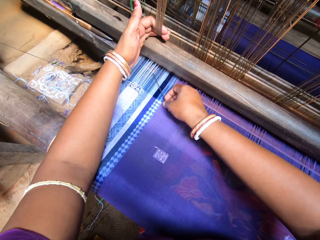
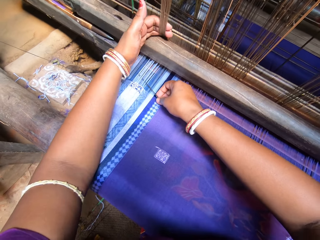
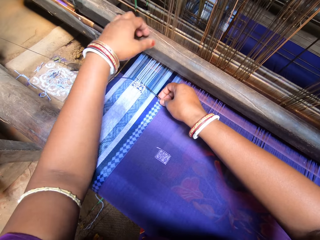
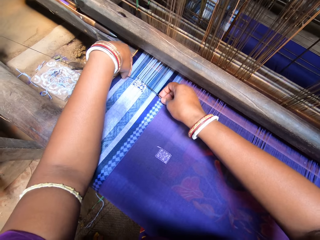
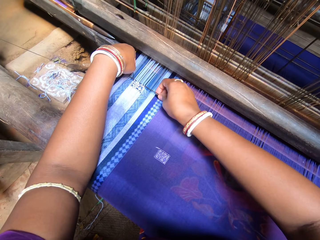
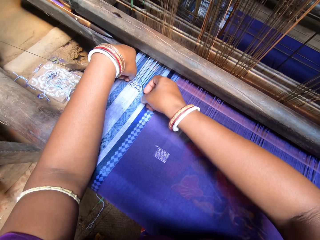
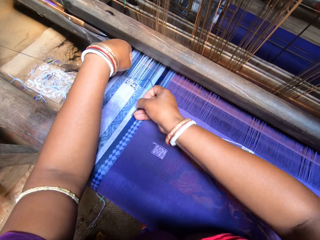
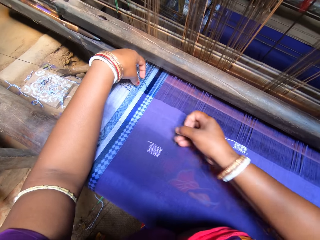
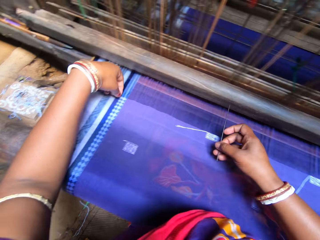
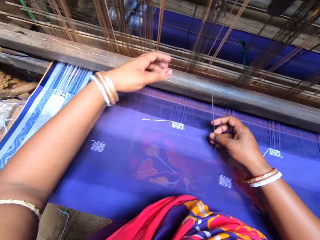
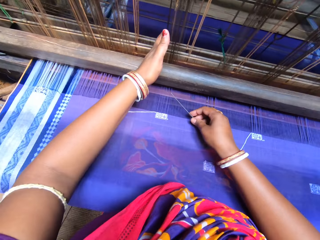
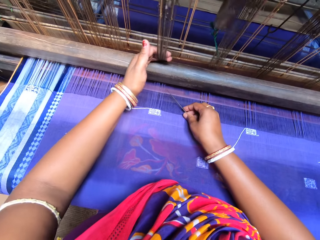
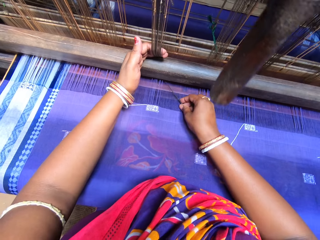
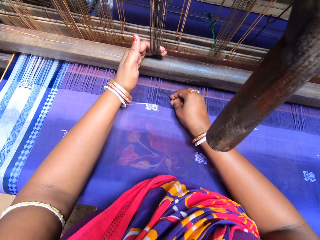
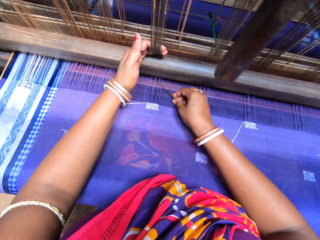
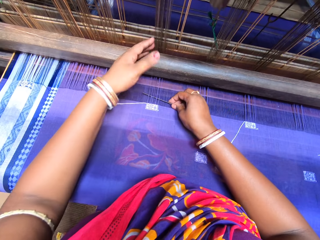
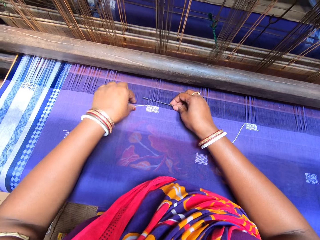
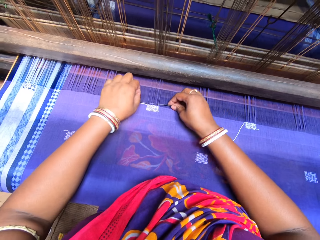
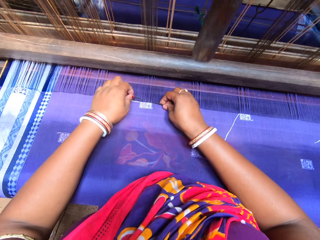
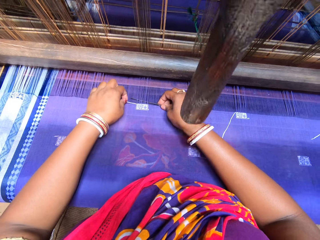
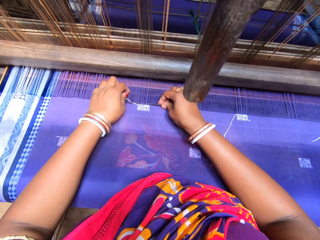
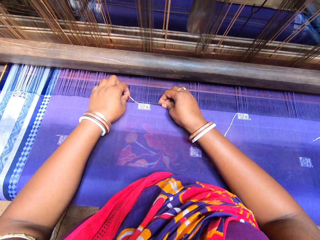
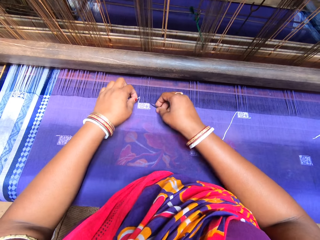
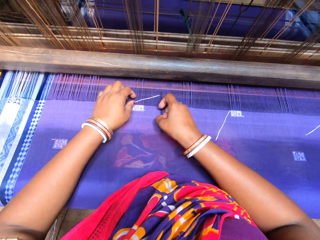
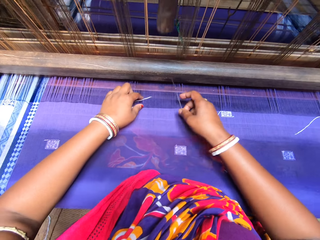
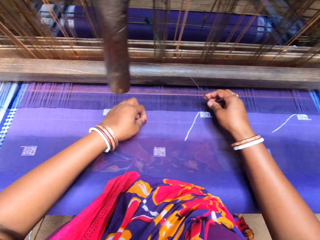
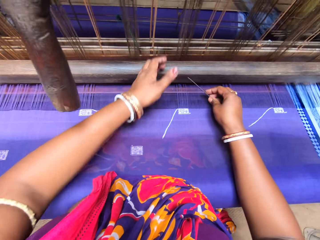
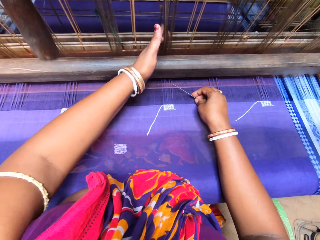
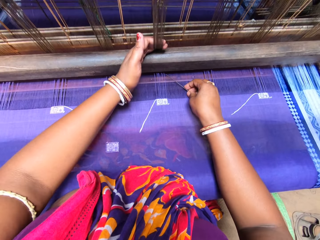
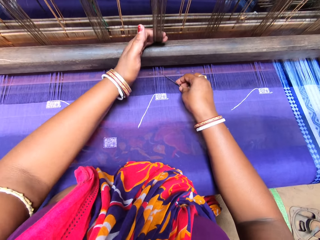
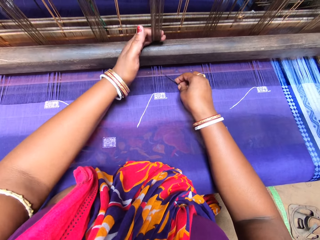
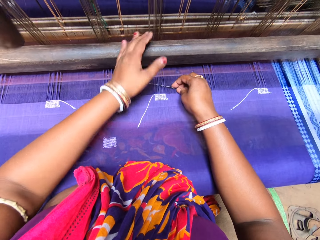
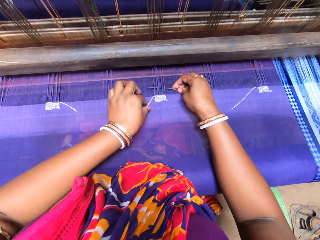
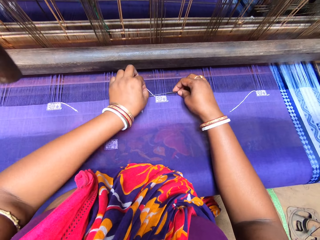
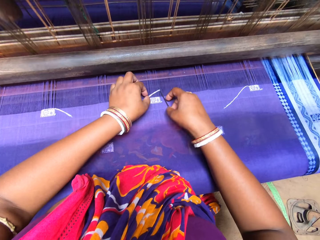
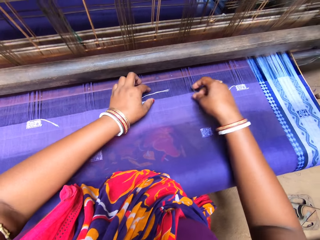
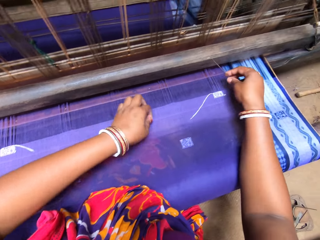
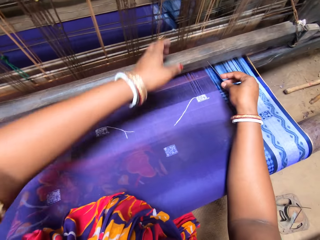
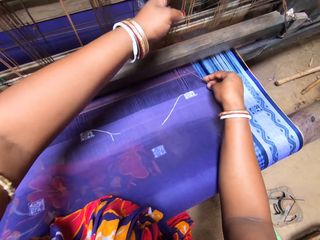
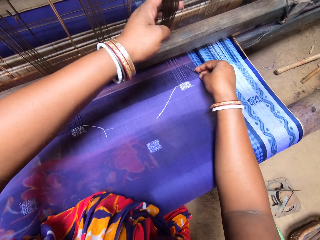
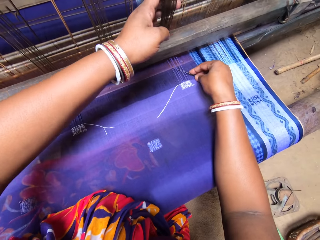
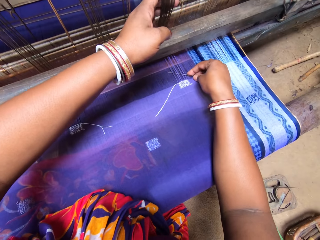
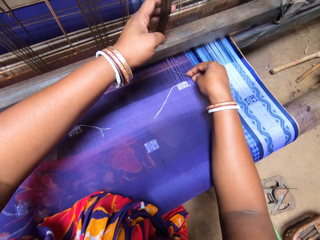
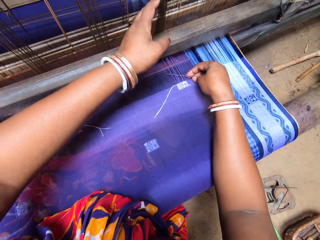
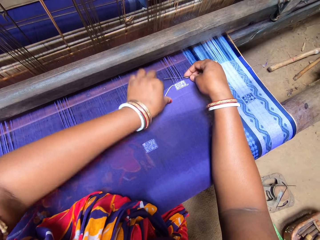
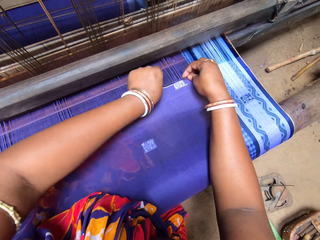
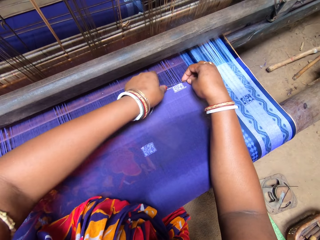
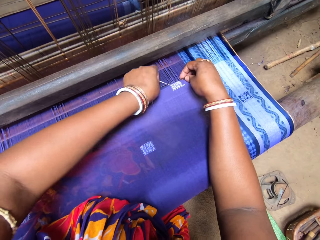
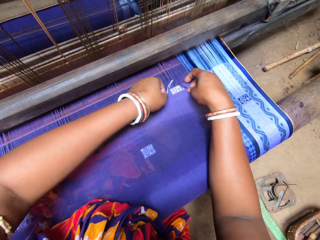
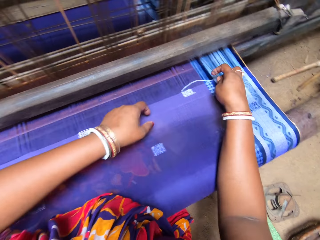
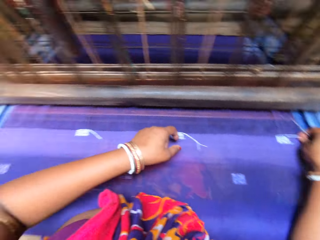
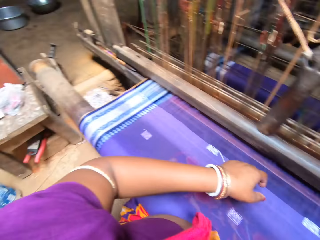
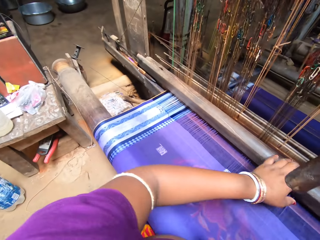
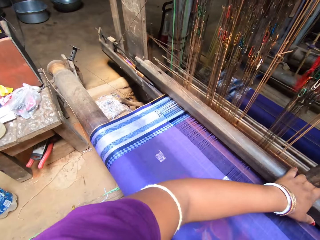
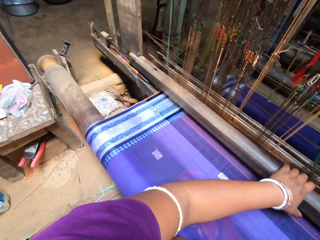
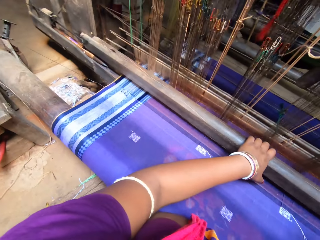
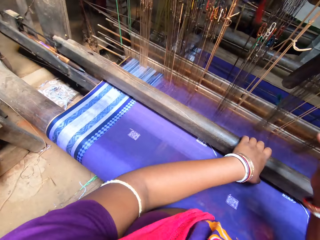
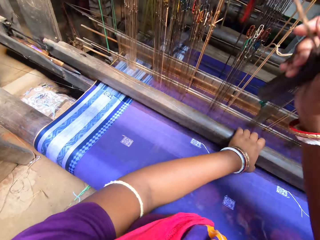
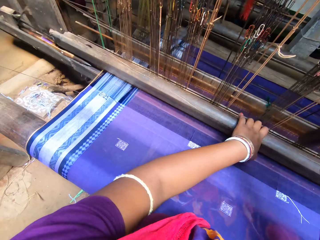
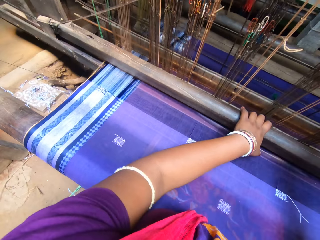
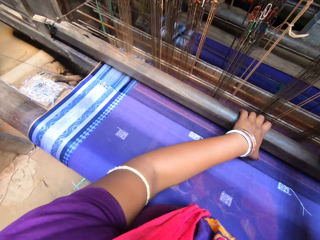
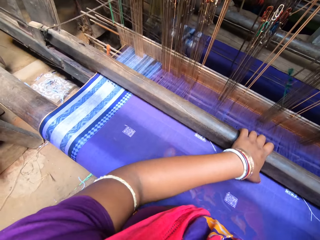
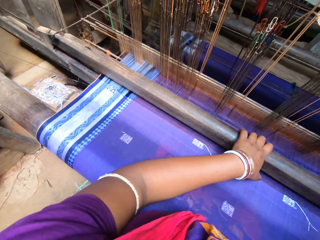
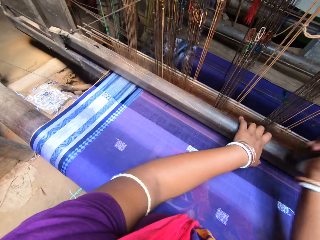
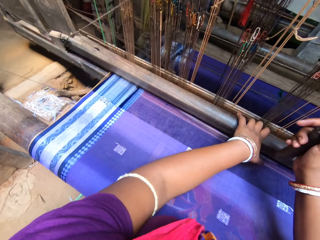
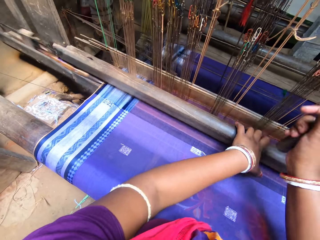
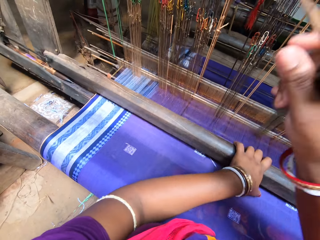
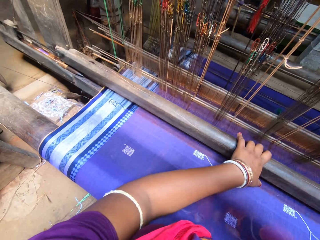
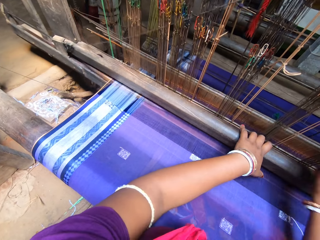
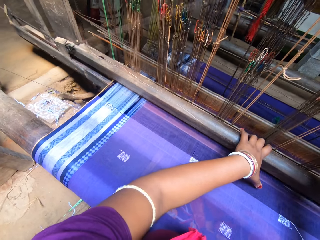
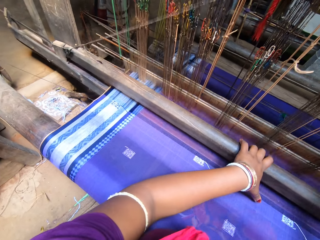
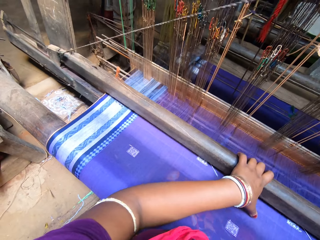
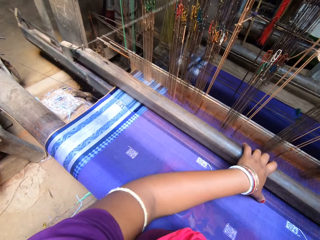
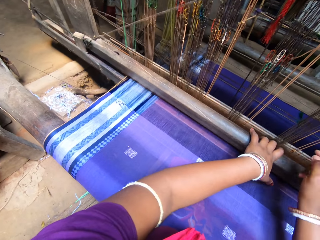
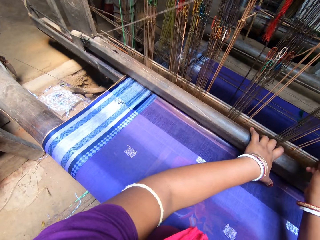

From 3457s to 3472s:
The camera wearer rolls thread into the tapestry with the pin in her right hand. She weaves the tapestry with both hands. She sews the threads with a machine.

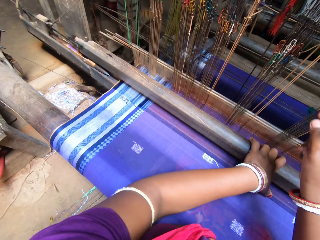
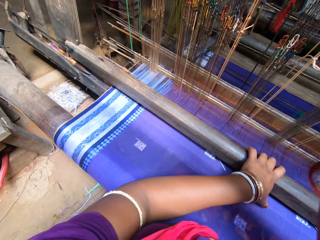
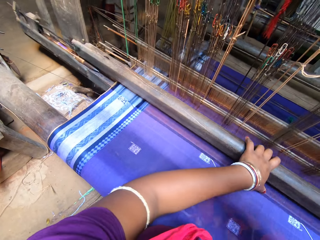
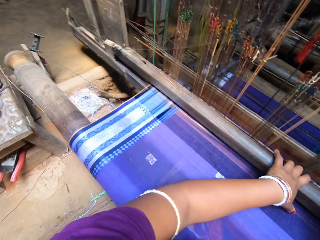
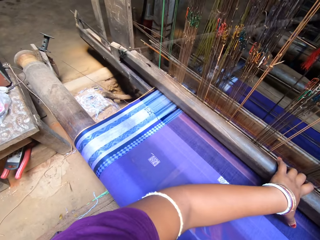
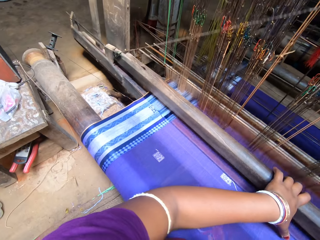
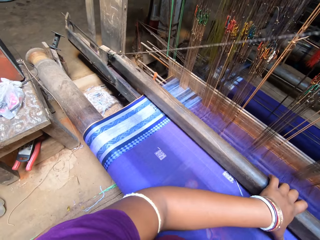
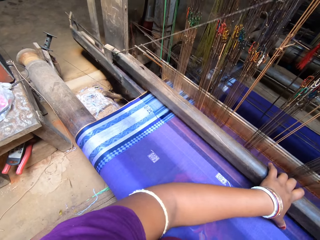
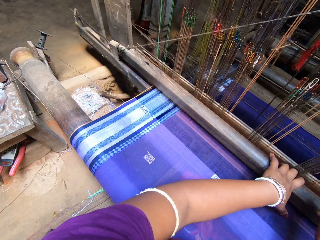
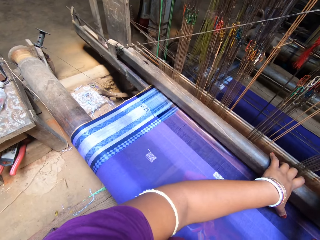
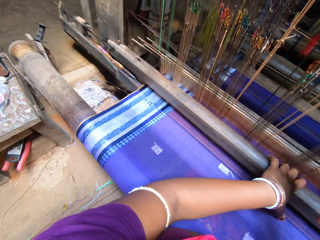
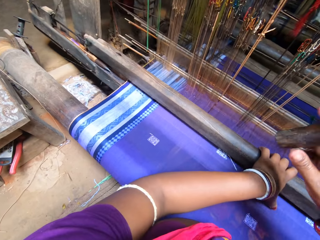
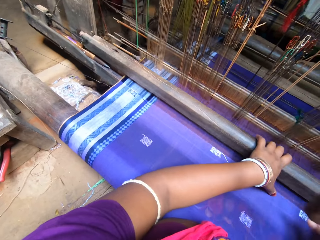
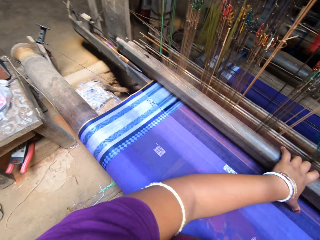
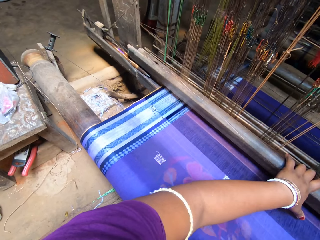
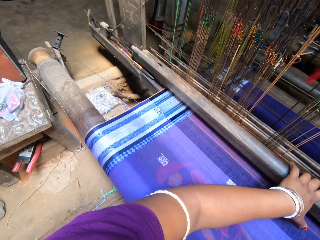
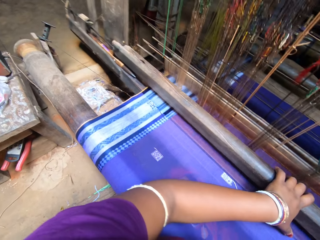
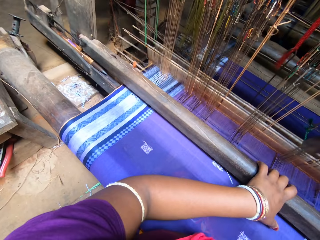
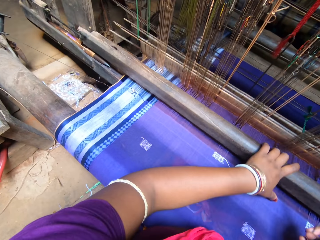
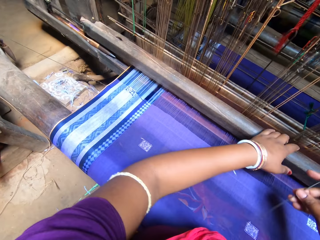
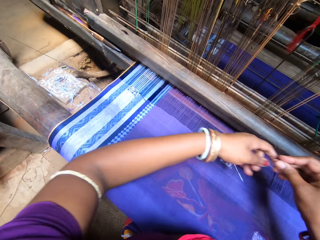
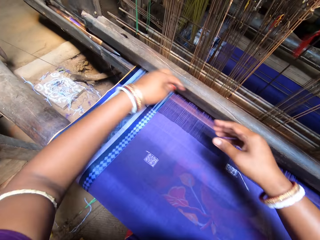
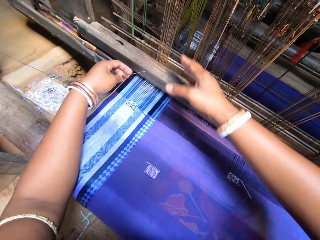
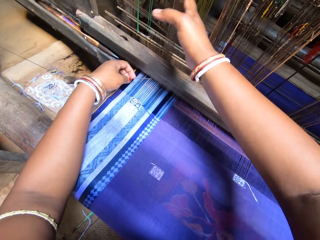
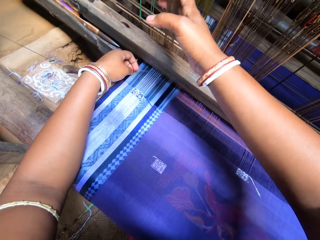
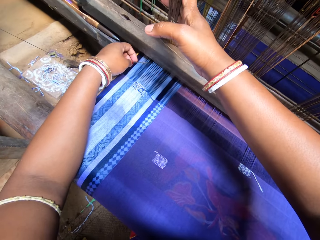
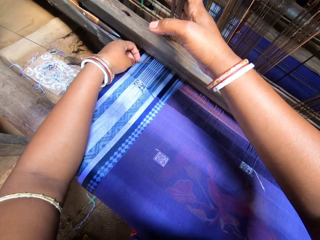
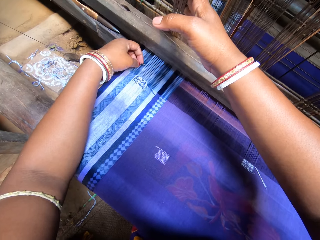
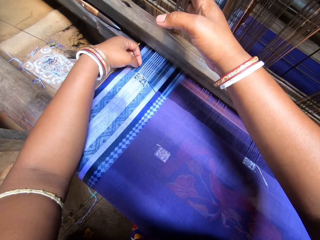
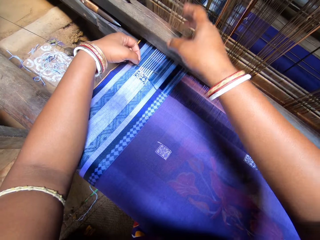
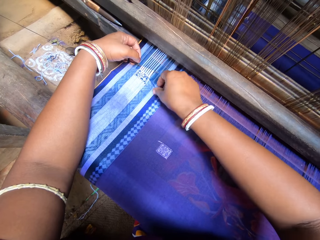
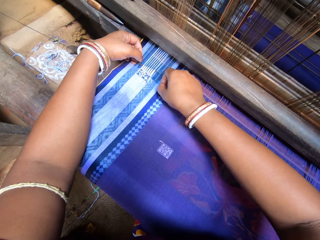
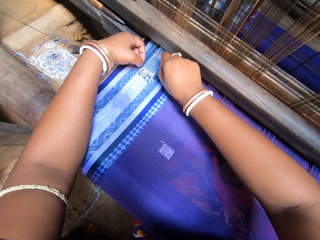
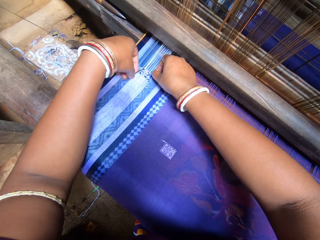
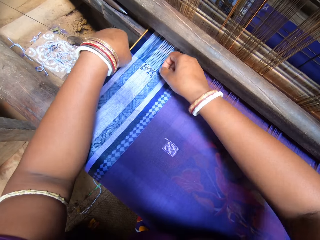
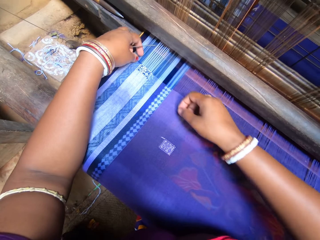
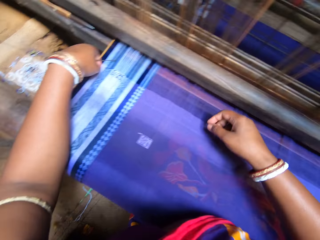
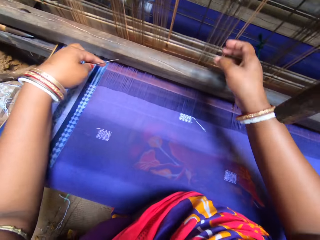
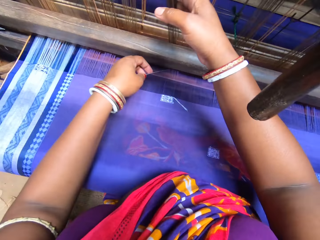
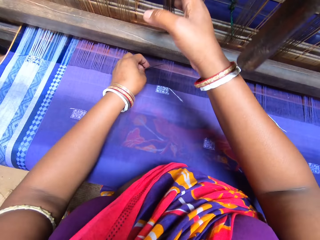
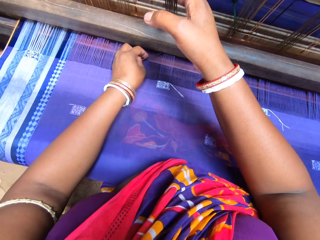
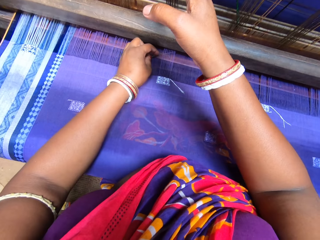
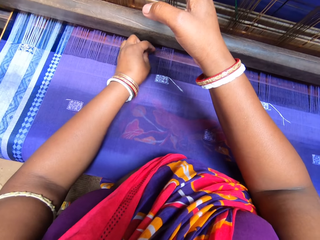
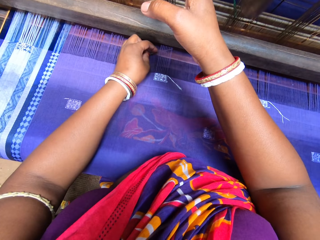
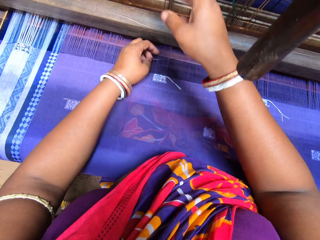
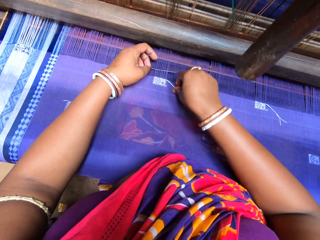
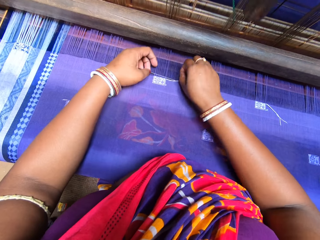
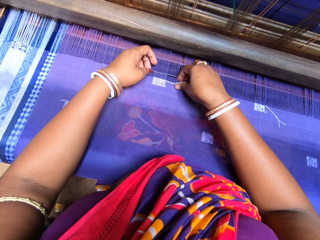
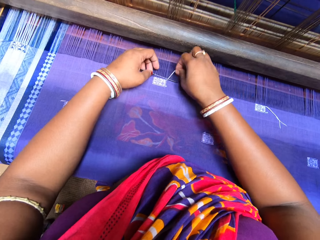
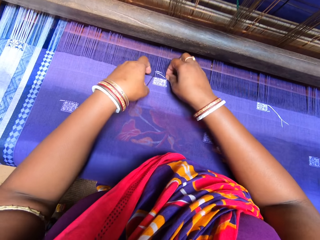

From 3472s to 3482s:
The camera wearer passes the tapestry needle from her right hand to her left hand. She drafts patterns on the tapestry with the tapestry needle in her left hand. She sews the threads by hand.
